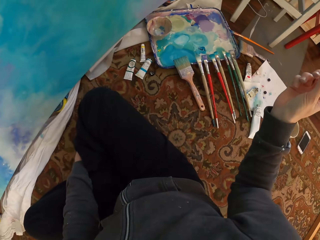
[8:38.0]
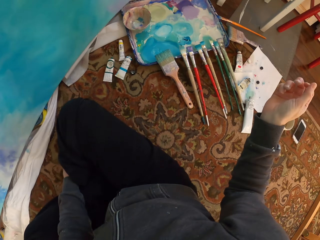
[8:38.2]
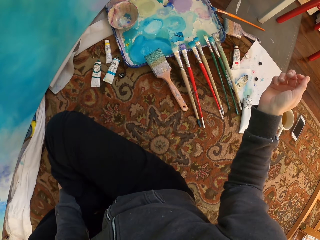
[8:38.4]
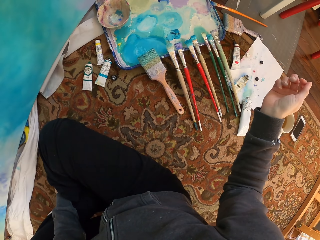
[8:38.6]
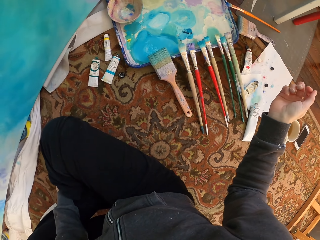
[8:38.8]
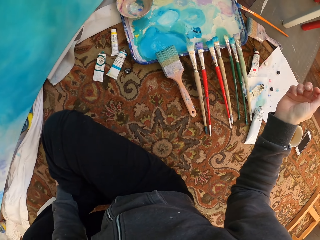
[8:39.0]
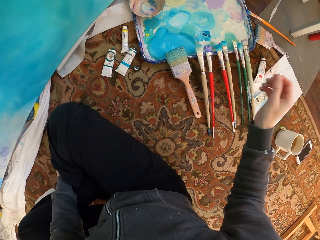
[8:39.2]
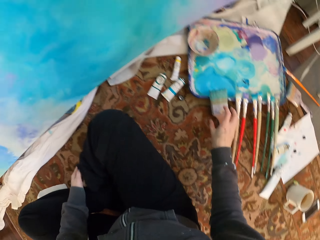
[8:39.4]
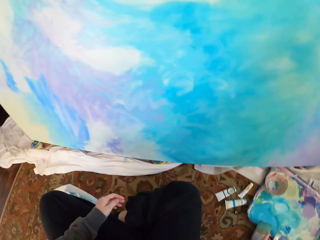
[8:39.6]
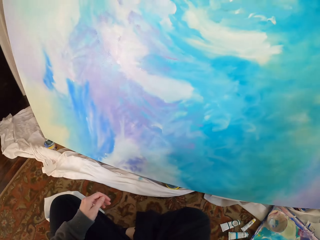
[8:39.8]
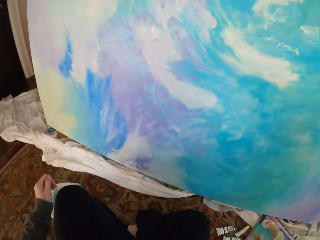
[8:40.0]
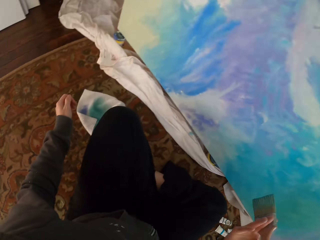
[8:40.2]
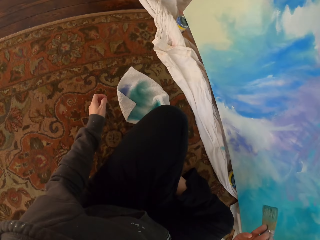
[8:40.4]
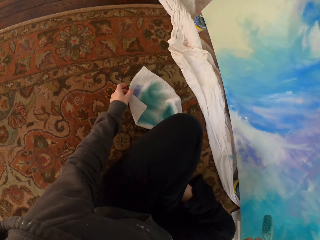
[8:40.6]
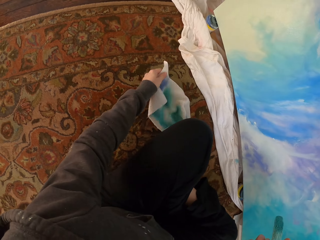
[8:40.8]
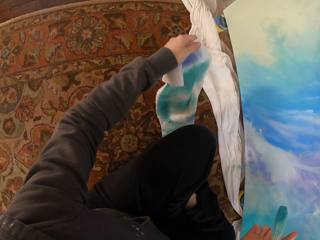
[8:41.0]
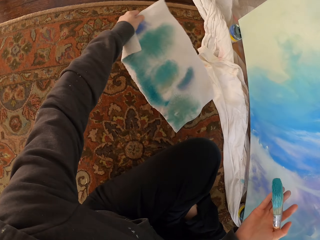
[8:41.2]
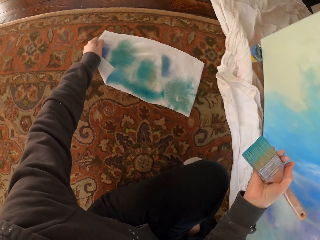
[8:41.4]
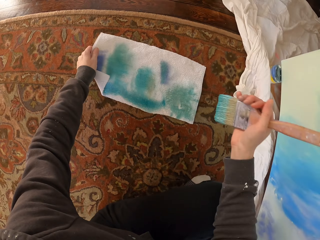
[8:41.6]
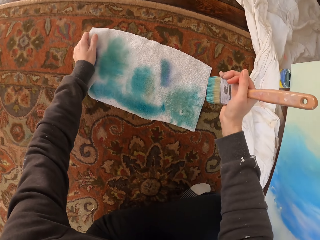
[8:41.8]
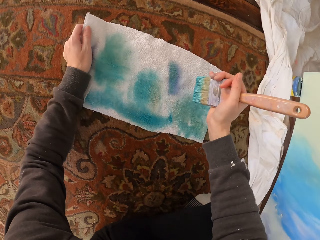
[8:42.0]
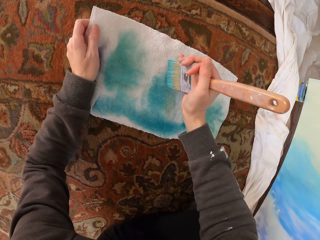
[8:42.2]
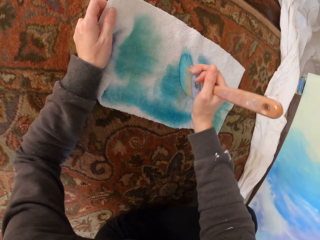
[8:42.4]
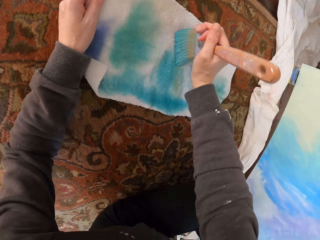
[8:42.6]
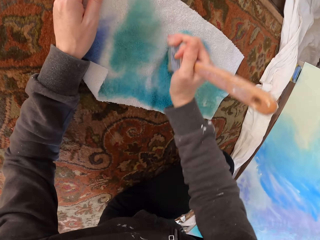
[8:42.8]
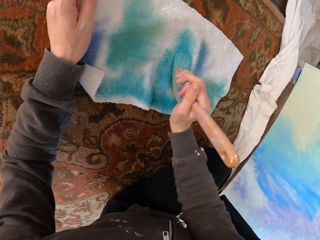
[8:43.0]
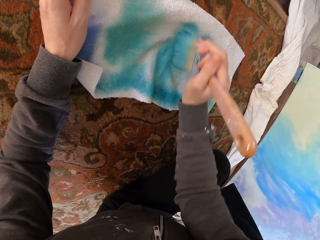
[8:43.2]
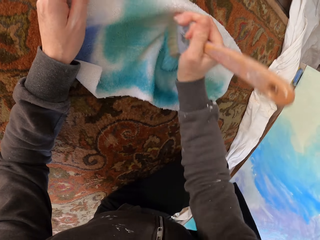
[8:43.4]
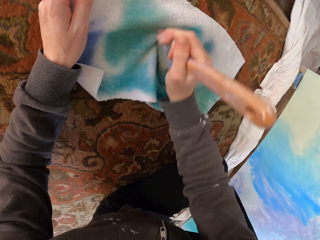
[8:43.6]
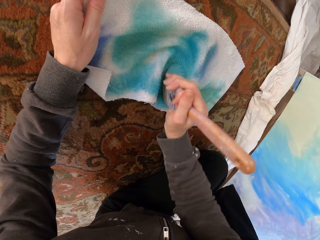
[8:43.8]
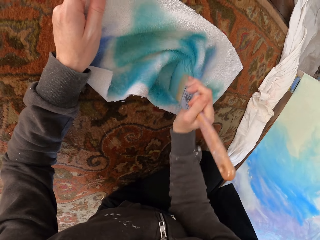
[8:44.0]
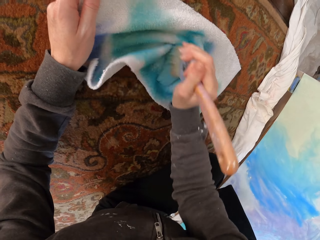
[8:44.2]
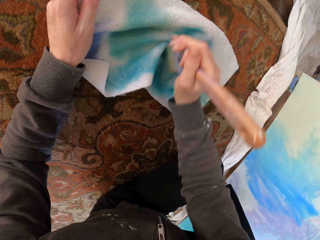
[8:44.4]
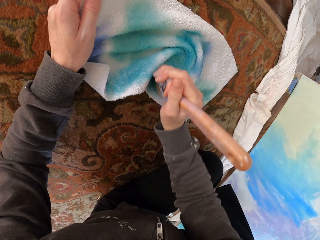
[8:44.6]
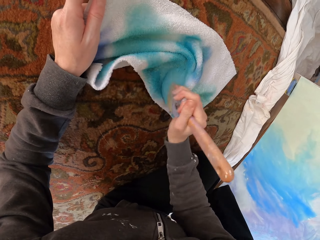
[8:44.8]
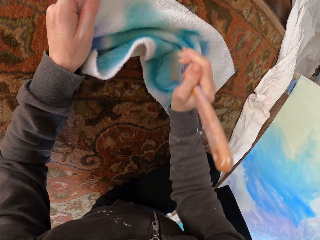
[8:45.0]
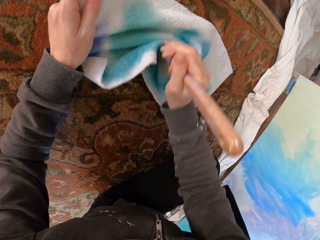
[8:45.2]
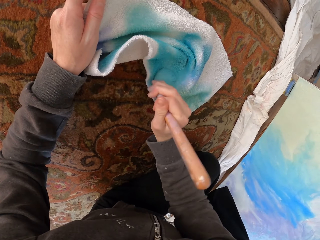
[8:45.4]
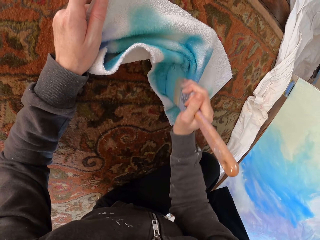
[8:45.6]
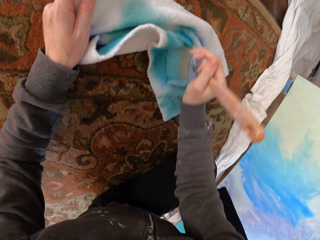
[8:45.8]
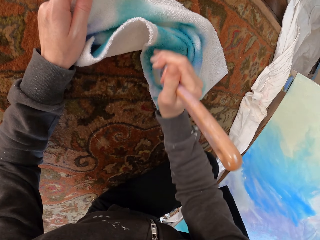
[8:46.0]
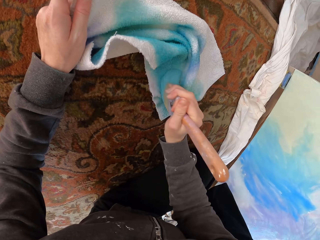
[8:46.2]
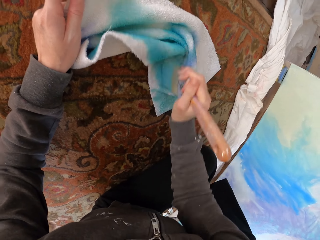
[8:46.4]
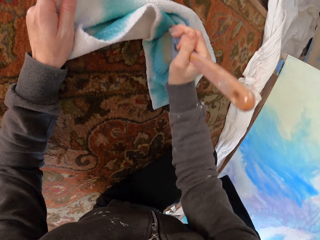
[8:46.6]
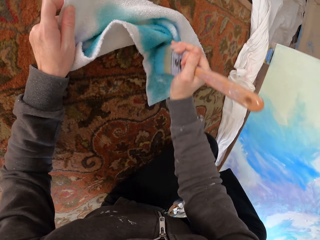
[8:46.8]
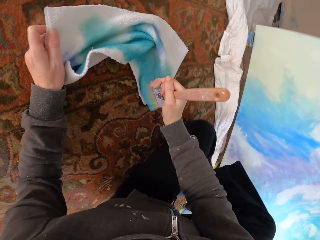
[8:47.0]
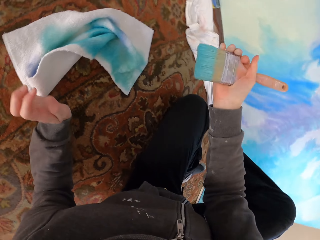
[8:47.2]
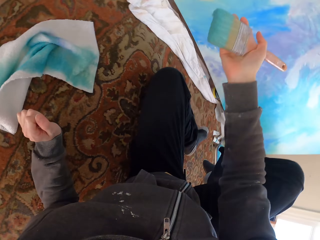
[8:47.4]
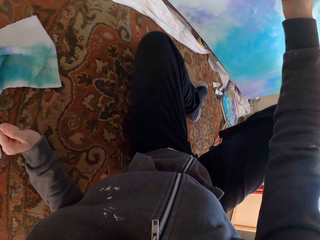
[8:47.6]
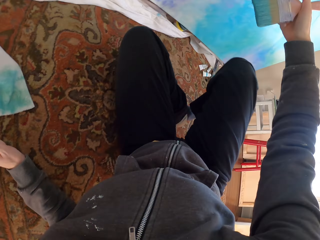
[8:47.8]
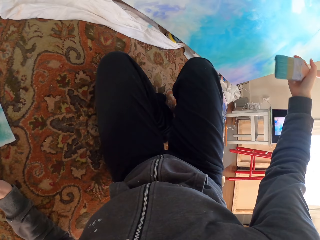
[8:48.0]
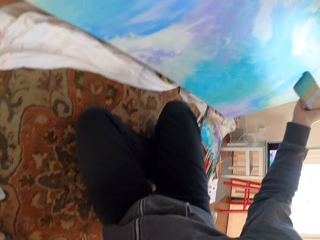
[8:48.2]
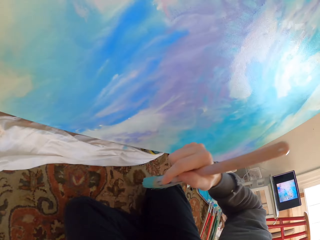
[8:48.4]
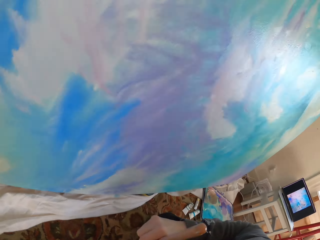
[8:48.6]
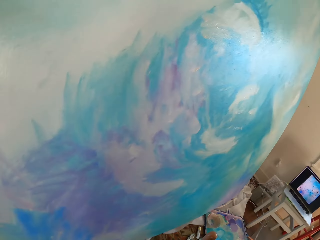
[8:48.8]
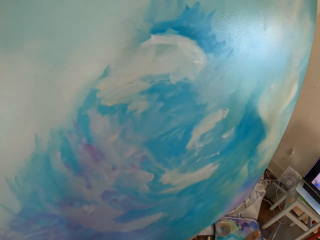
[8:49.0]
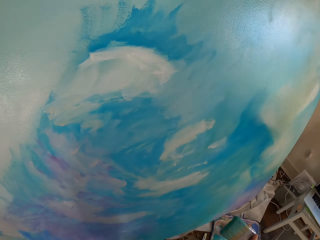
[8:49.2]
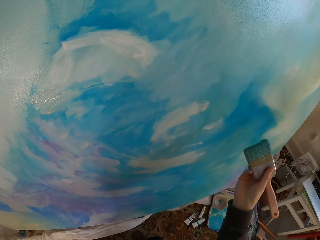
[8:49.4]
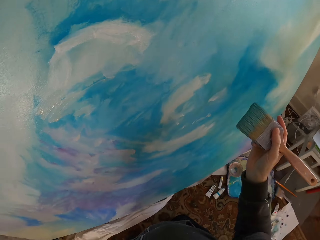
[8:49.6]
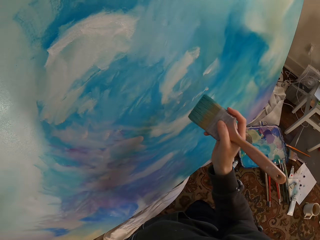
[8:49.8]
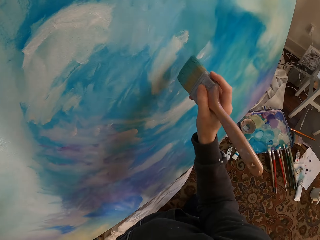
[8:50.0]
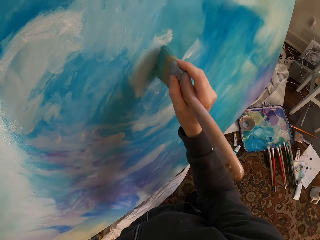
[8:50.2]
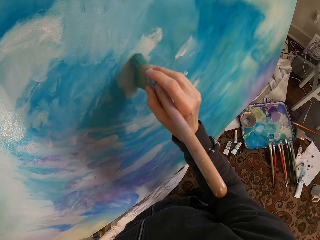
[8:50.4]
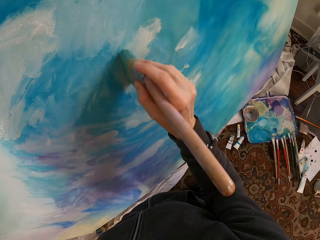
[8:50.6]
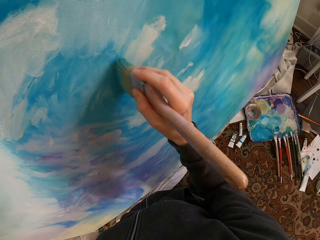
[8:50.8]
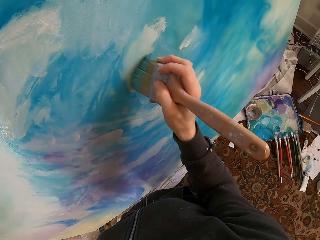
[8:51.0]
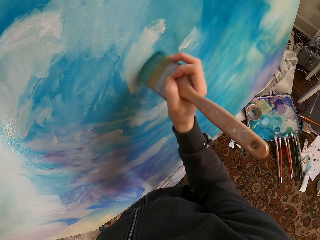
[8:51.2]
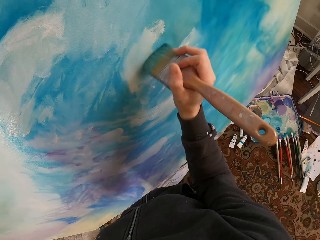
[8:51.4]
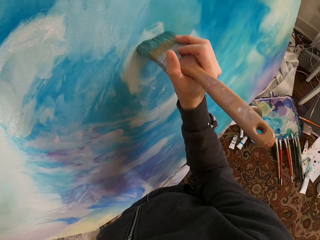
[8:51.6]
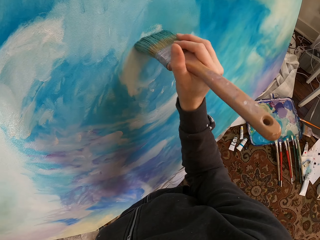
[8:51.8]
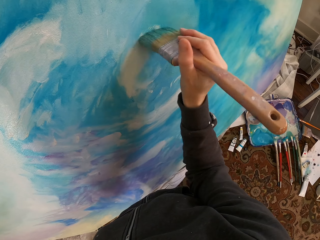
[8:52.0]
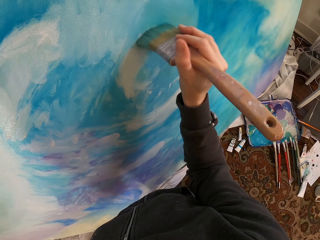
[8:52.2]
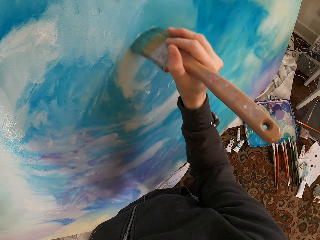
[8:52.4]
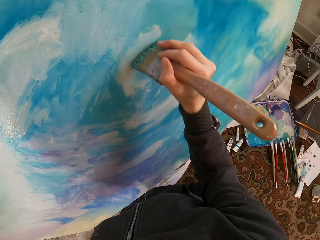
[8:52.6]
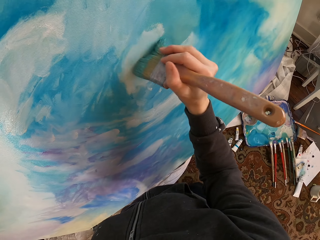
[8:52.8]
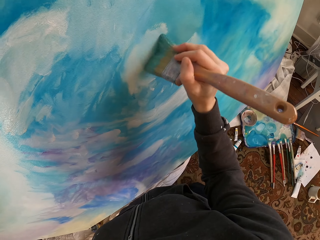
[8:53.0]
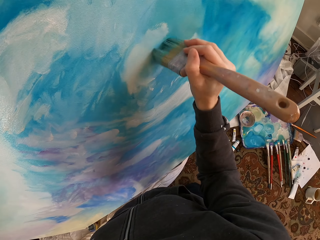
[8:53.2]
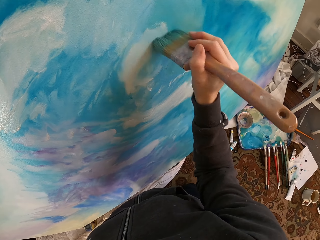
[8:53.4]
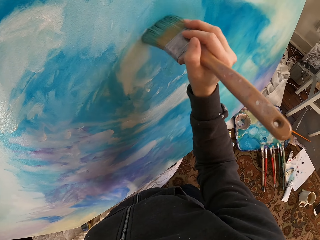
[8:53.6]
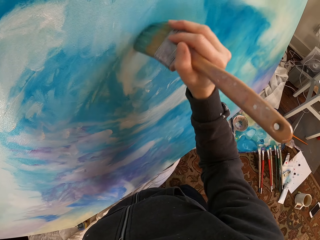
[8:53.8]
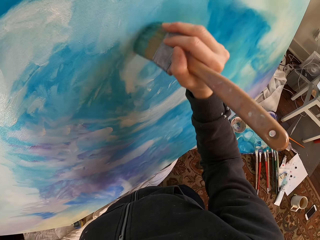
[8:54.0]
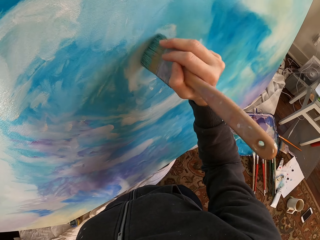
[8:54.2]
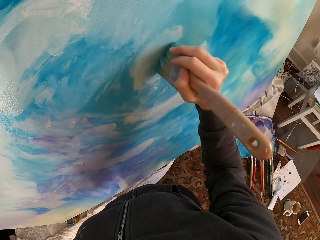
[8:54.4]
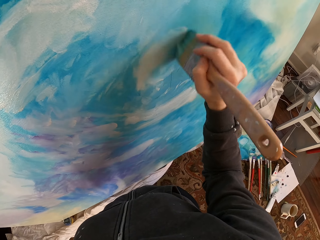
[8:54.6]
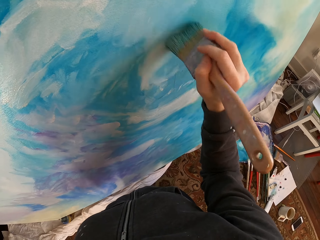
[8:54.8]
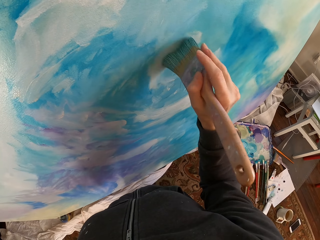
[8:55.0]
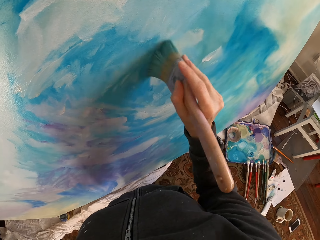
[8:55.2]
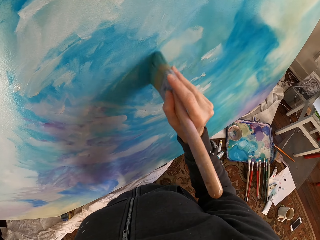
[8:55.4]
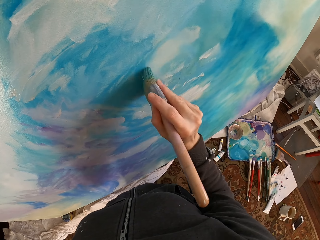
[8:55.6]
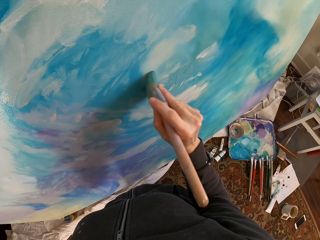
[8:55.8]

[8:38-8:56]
The camera wearer picks up a brush on the floor. They spread a cloth on the floor. They pick up a towel. They rub the brush on the cloth. They paint on the canvas with a painting brush.

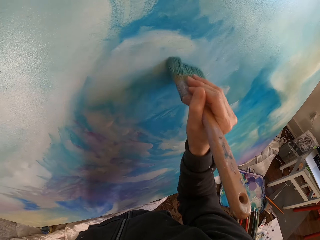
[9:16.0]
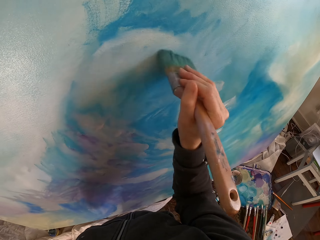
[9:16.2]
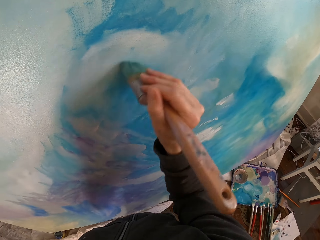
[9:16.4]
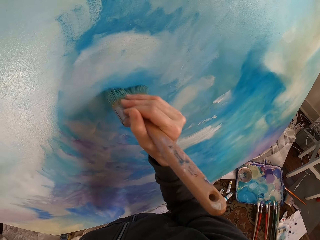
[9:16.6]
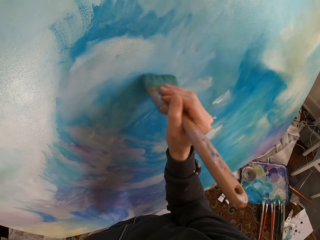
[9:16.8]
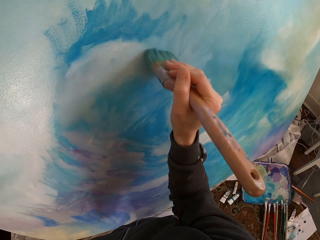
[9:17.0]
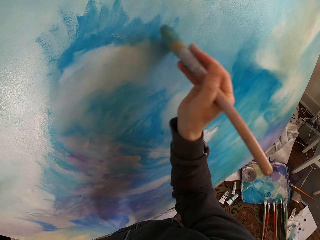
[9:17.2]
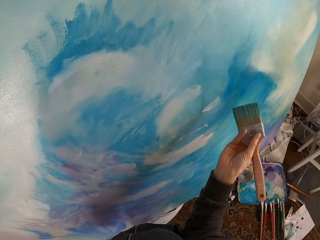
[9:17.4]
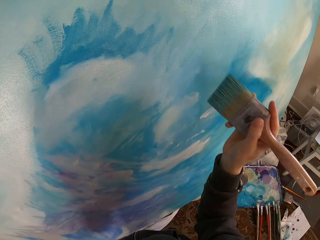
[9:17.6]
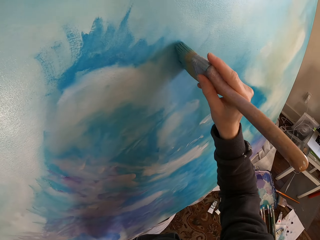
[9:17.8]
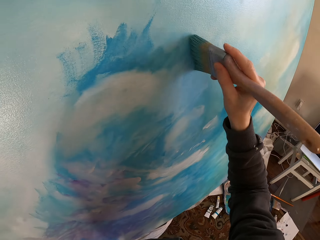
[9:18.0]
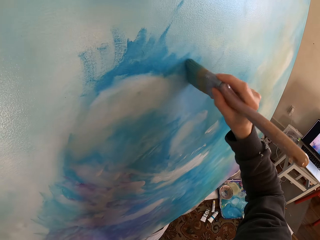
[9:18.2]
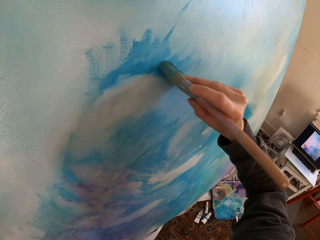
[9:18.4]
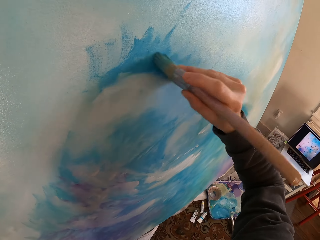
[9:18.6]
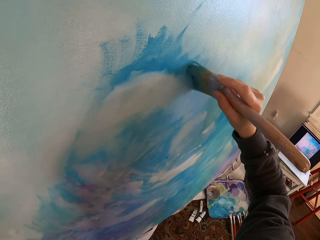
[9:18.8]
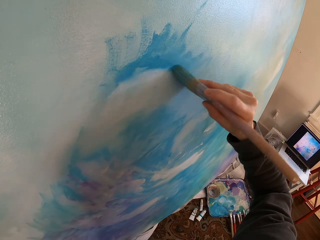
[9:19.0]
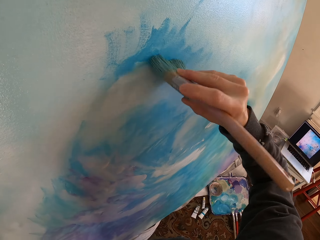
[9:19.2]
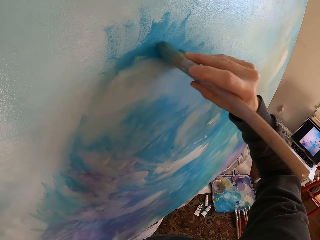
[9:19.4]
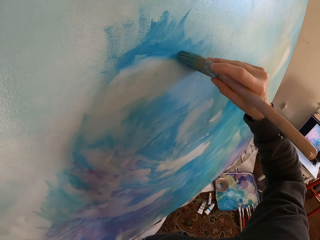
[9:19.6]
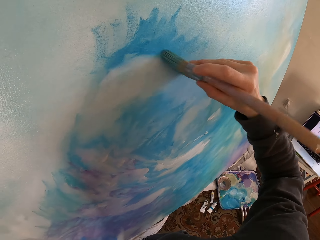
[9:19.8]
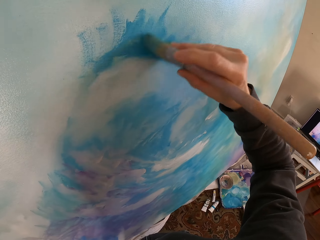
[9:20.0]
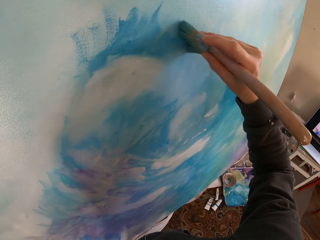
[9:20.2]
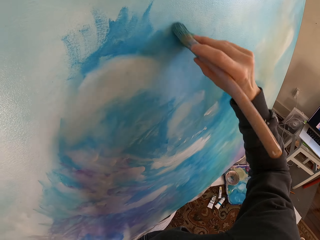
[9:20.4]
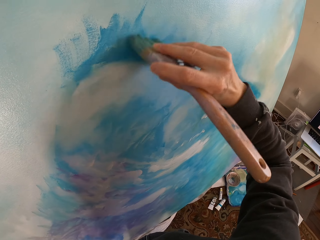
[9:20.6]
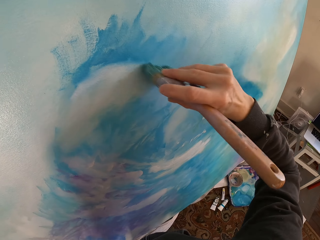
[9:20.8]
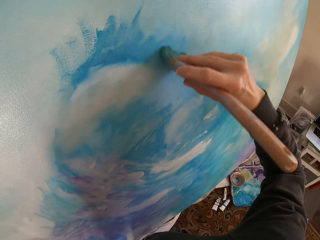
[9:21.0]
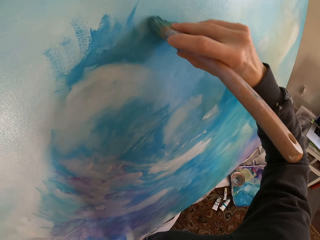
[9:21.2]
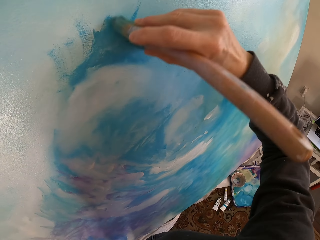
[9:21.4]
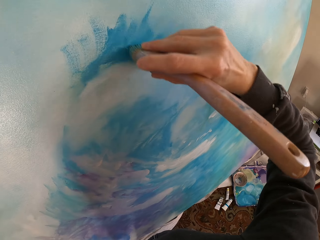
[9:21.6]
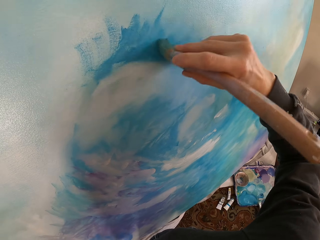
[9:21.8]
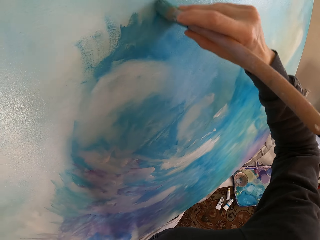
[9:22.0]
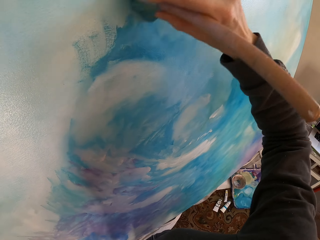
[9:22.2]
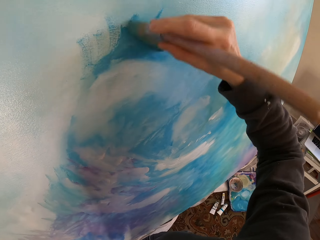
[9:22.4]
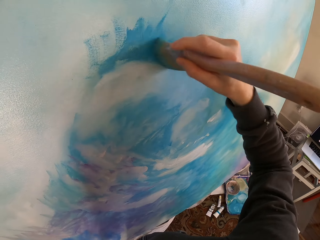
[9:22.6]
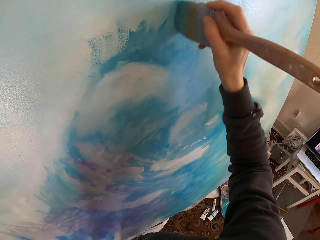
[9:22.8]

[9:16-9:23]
The camera wearer lowers the hand. They blend the paint with the paint brush.
